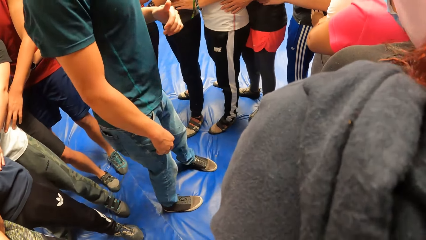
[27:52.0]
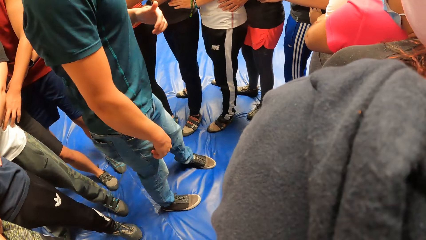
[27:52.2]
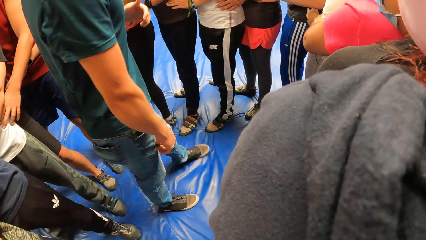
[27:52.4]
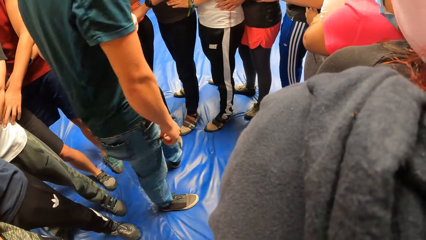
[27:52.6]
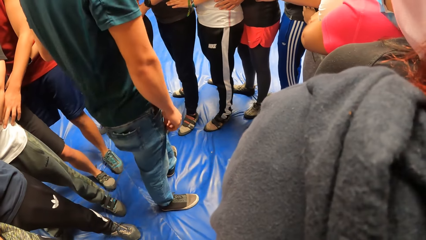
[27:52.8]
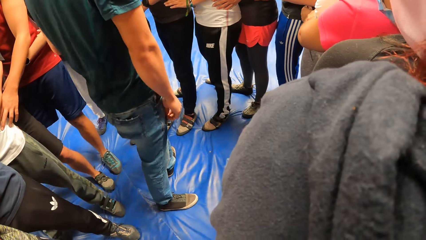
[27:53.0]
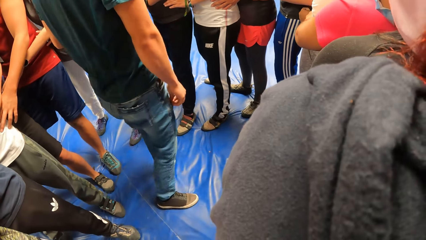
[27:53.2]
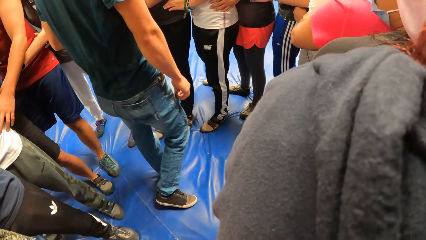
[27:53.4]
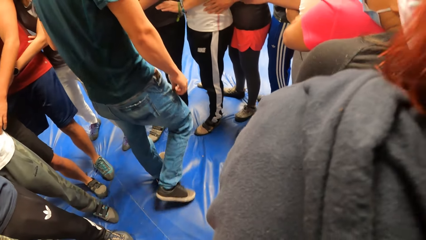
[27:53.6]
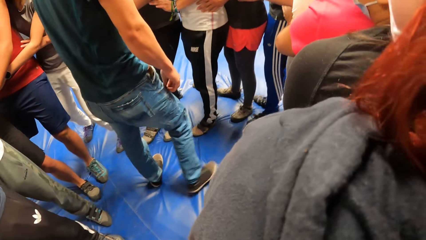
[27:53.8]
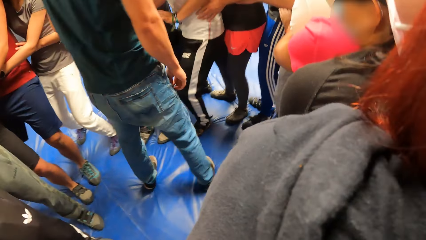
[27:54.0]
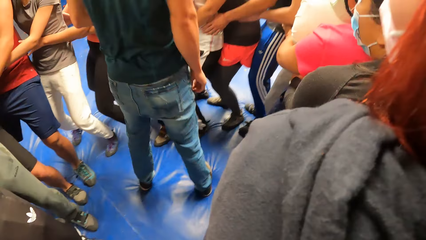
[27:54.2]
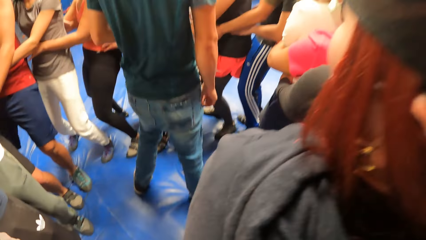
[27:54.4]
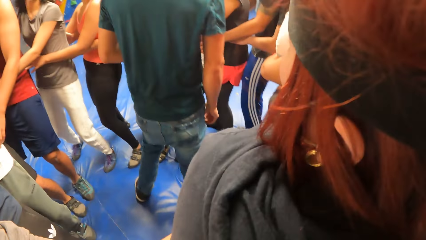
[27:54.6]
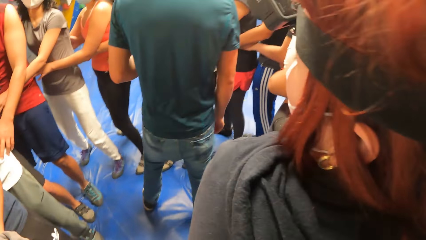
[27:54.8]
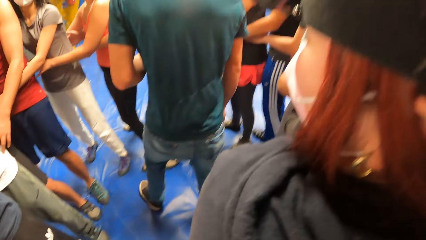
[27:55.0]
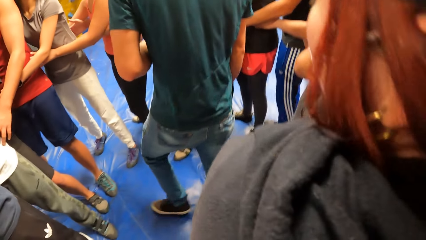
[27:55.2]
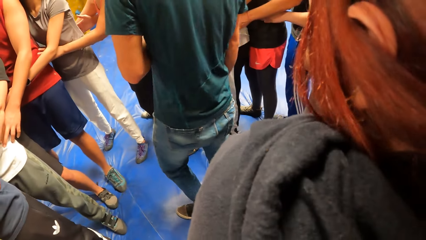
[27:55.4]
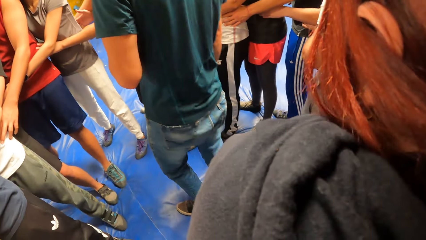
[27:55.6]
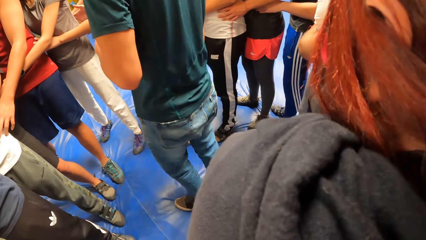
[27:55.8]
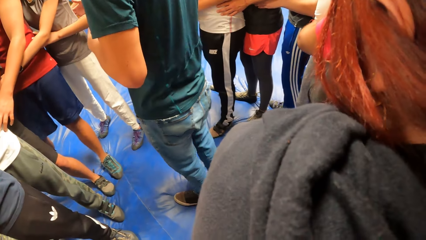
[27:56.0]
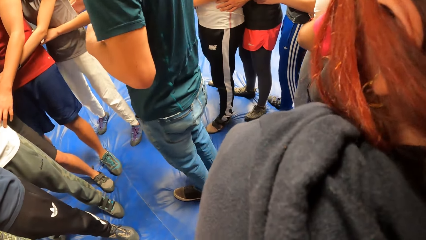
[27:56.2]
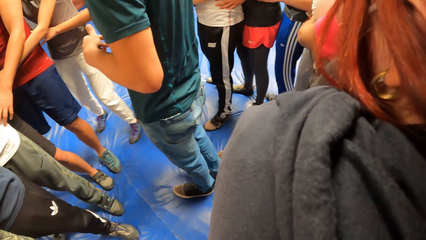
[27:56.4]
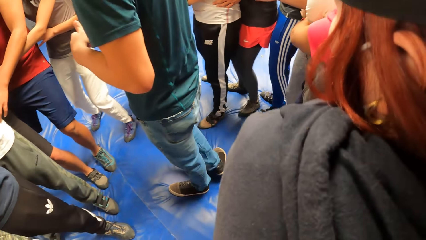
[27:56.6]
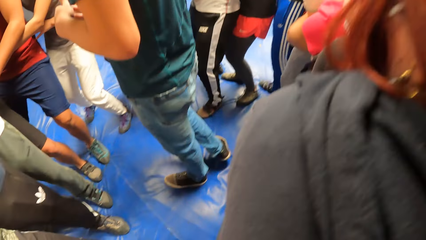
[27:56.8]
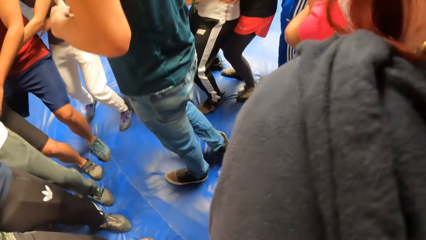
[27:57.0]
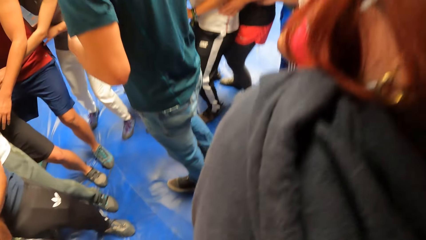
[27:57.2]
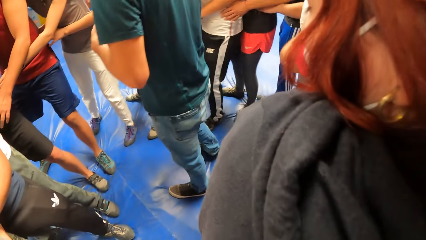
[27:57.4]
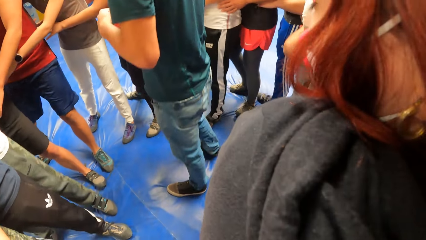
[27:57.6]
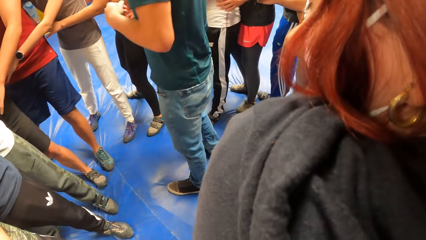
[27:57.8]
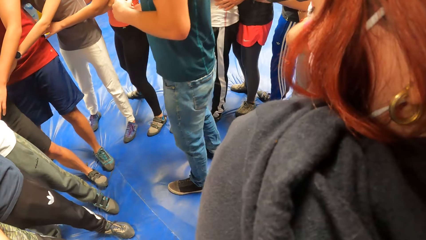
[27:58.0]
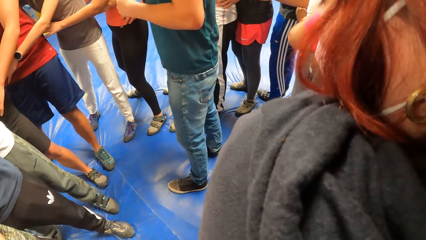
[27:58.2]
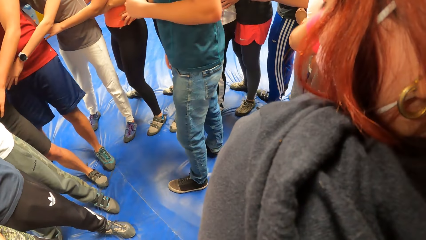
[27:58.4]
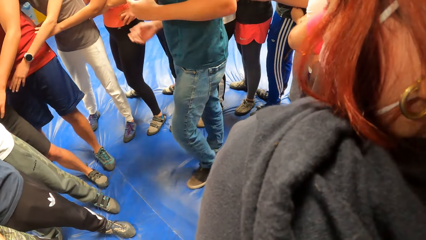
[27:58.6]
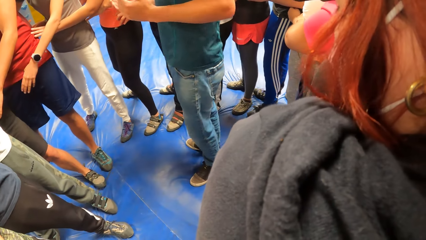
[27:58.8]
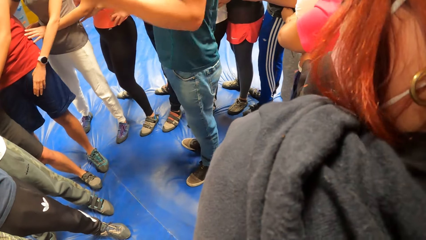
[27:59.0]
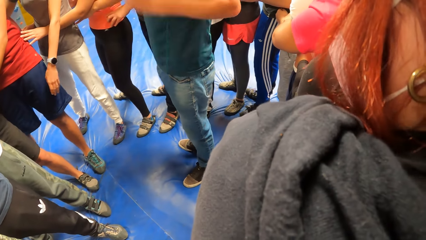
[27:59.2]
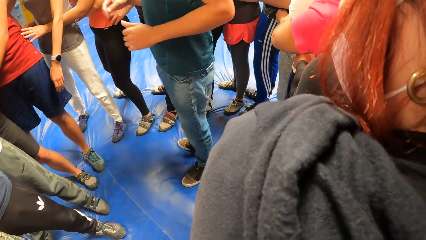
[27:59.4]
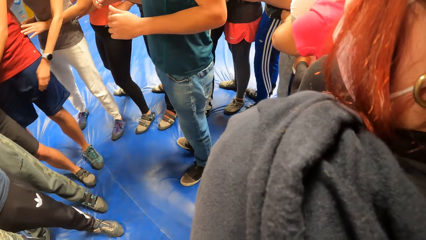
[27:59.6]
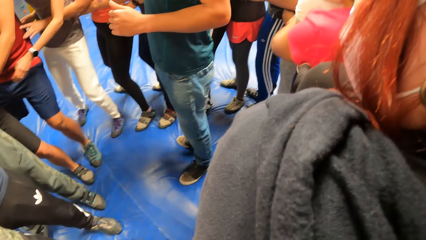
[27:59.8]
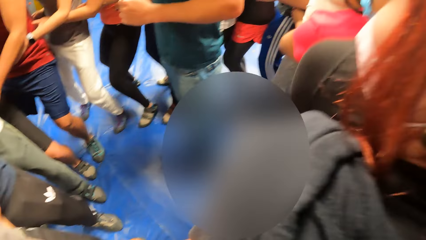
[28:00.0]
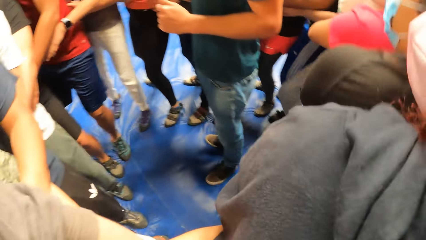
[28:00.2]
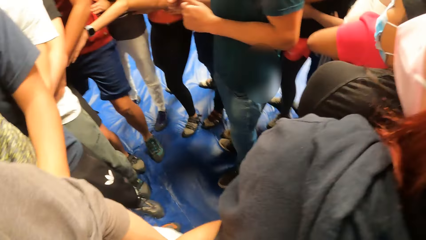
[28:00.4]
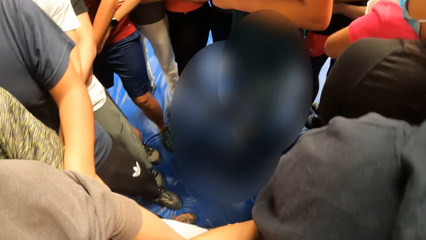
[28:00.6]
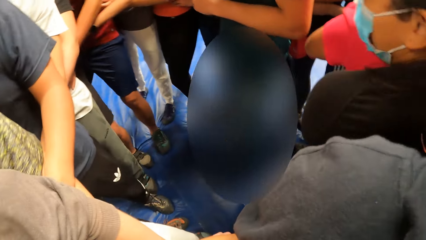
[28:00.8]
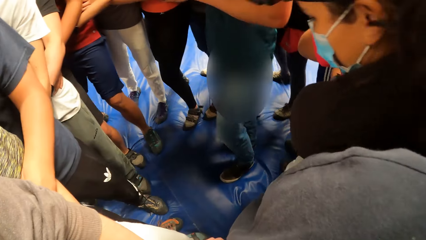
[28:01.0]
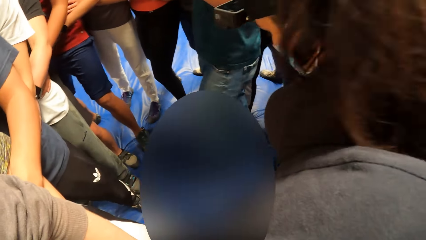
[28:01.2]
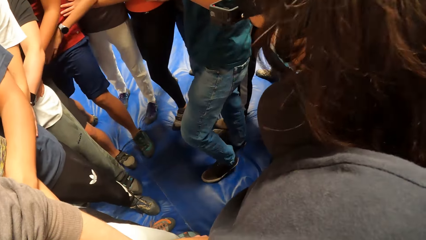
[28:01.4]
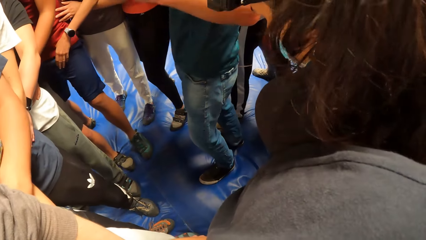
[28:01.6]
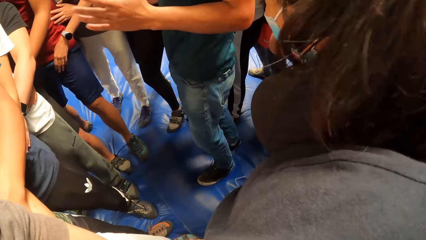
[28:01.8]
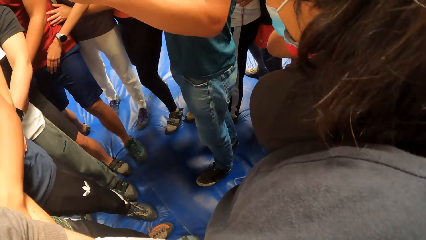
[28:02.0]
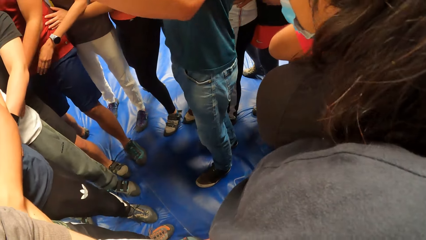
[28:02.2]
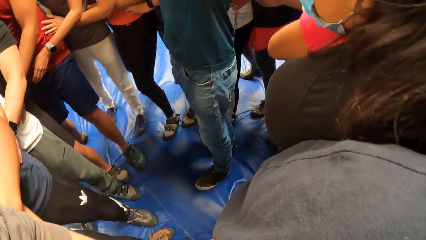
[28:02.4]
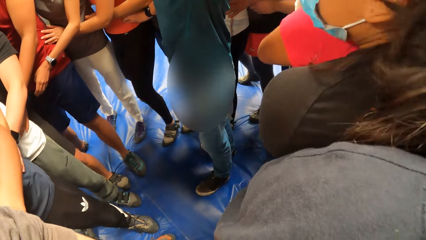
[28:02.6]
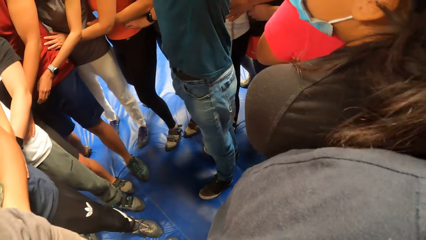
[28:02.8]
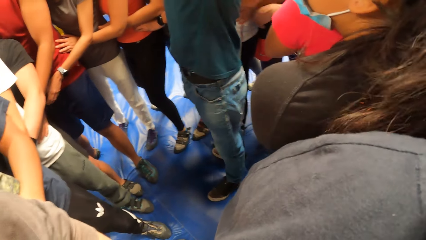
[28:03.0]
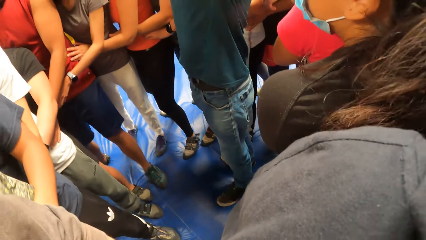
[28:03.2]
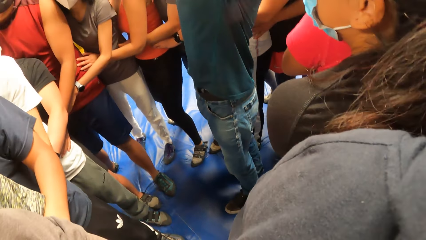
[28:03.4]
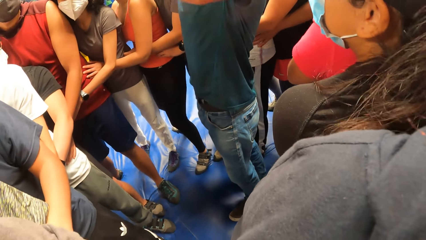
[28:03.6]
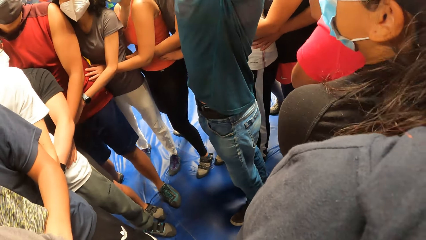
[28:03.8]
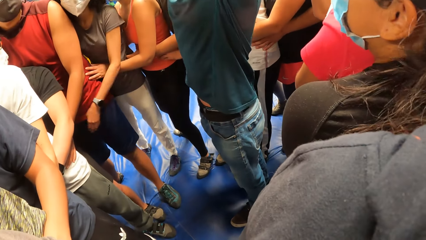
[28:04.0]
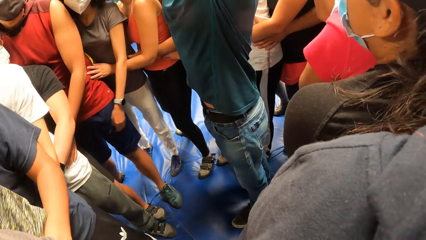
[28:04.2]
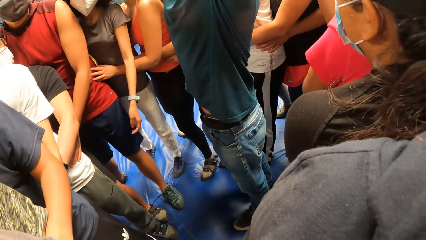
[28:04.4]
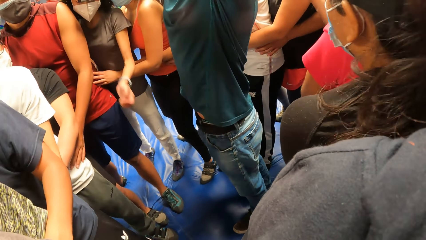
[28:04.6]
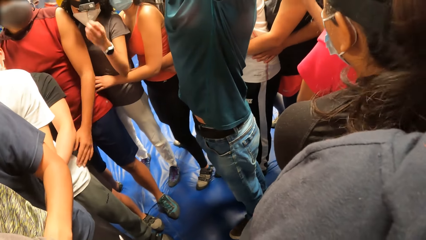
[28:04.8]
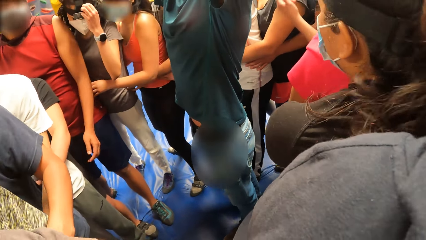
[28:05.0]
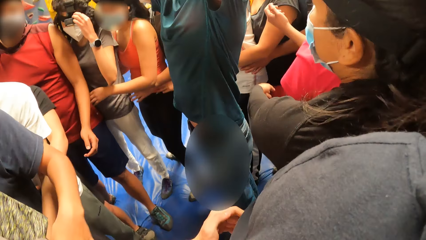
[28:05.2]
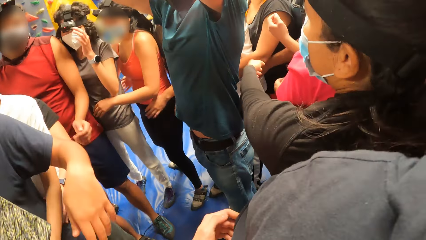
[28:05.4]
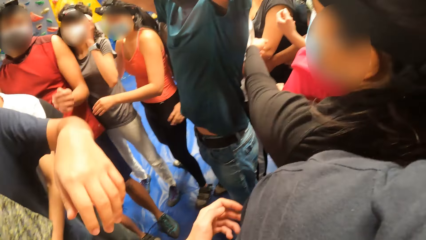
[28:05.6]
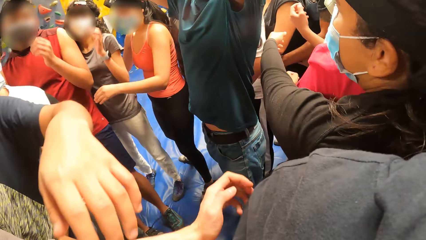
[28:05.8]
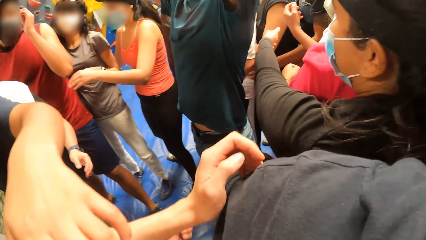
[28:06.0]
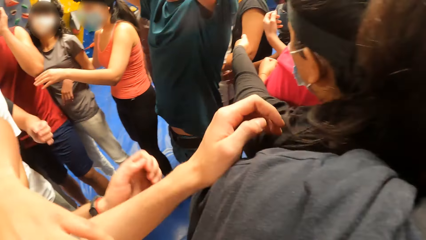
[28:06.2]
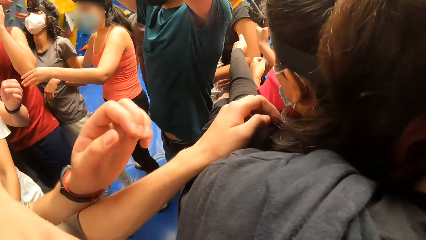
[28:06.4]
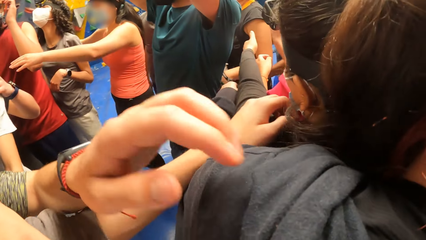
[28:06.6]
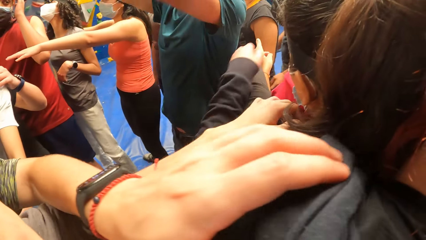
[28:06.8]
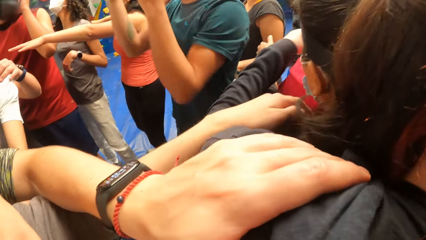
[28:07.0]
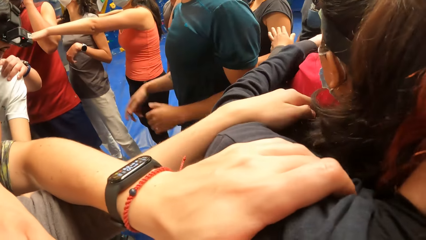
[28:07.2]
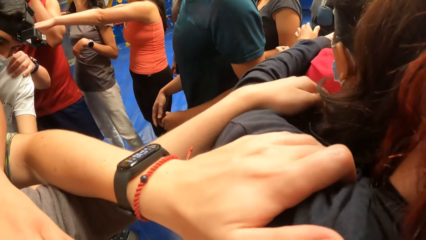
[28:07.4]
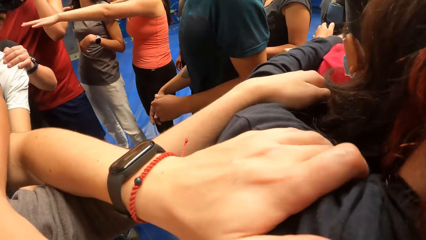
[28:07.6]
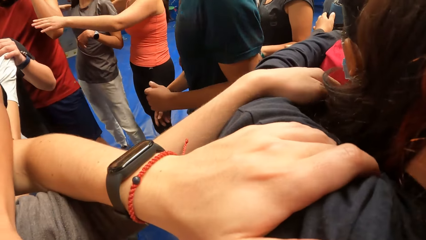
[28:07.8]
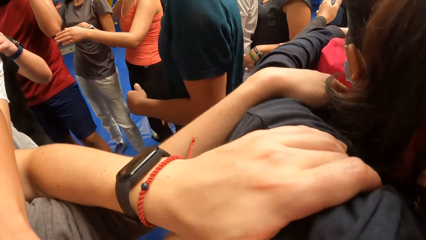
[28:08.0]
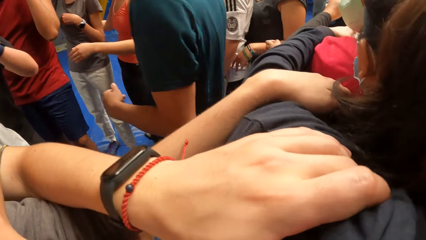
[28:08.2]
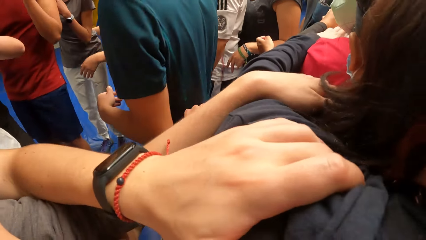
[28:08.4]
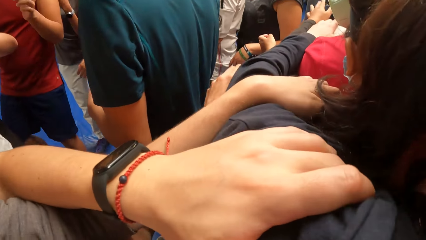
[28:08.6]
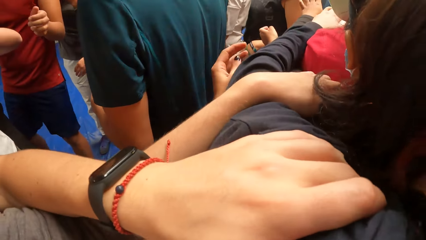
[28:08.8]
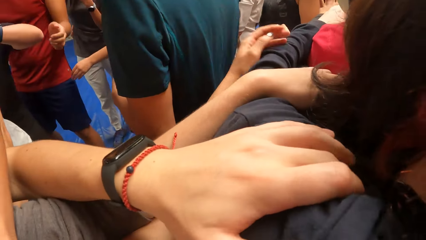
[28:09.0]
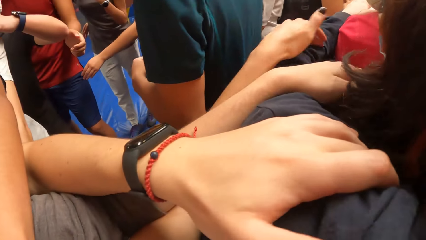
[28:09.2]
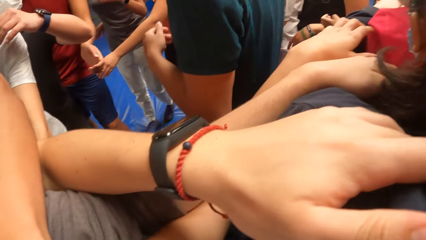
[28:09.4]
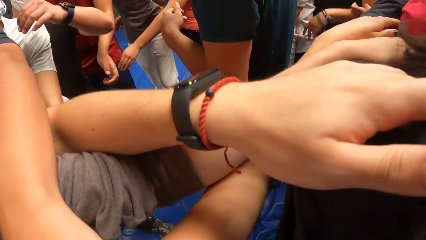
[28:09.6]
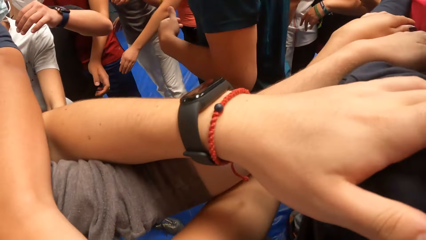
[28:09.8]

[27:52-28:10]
The instructor instructs the crowd. The camera wearer exercises with friends. The instructor raises his hands up. The instructor instructs the crowd. The camera wearer holds a person's shoulders.
